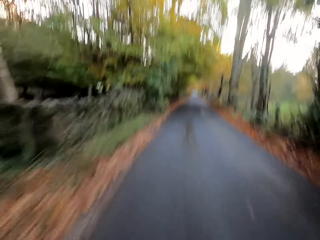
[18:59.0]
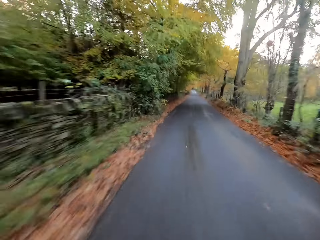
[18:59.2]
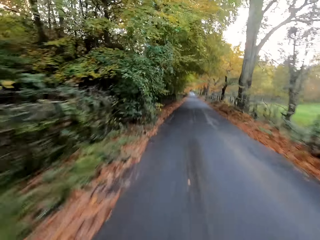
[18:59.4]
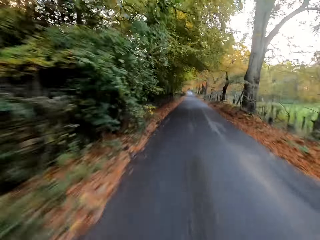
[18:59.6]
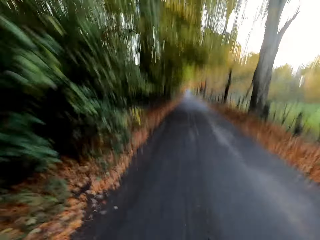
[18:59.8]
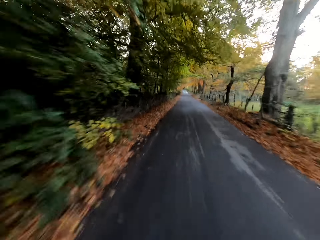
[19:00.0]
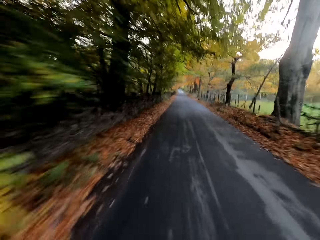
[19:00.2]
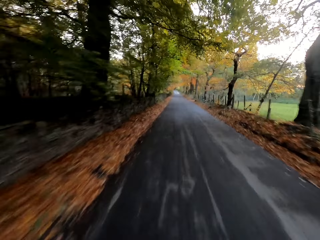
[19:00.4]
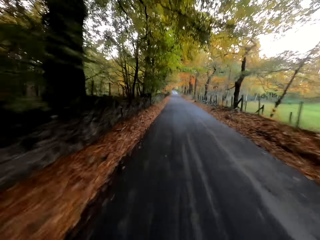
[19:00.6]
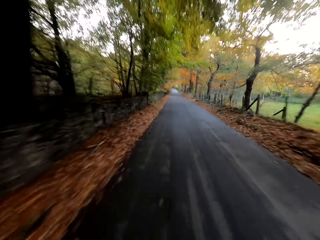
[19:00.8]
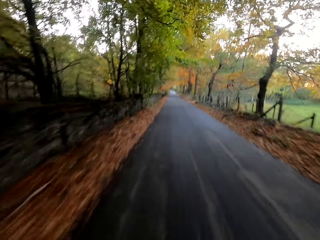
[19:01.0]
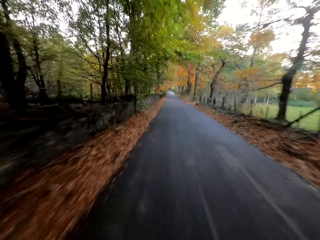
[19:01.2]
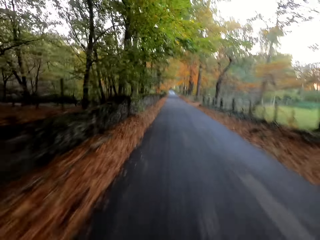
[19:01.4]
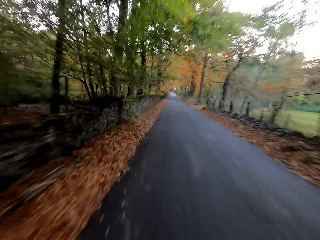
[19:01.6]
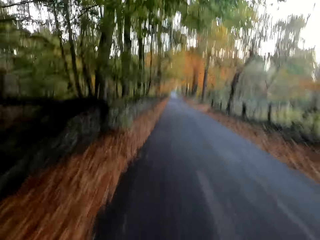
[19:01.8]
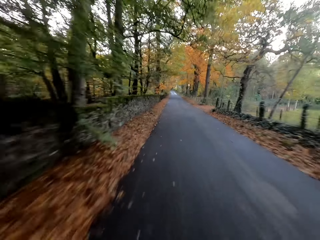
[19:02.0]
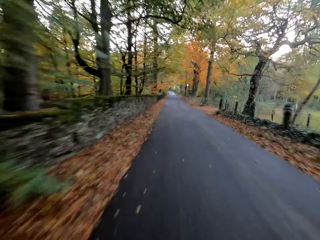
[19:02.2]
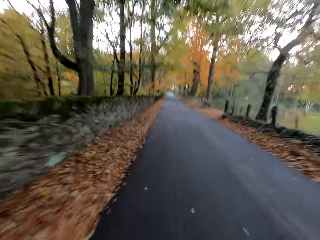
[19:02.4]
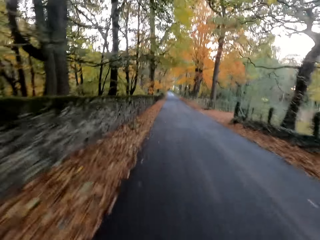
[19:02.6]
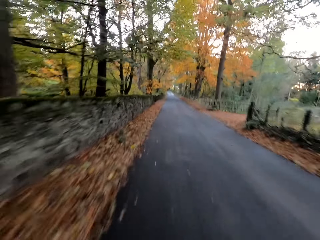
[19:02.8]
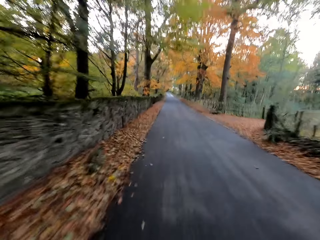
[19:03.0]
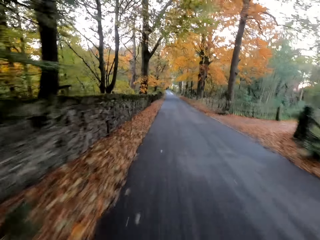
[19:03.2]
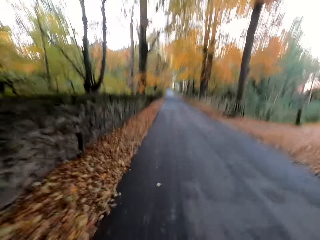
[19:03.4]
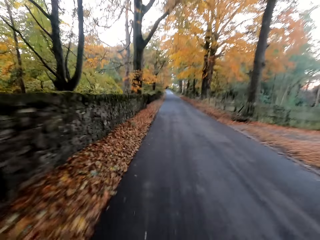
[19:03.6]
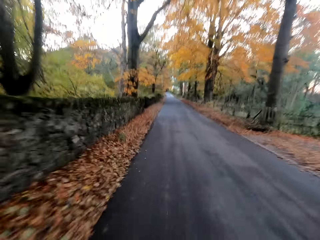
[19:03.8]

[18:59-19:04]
The camera wearer rides the bicycle on the road.

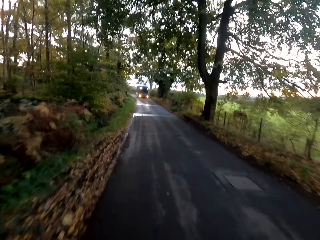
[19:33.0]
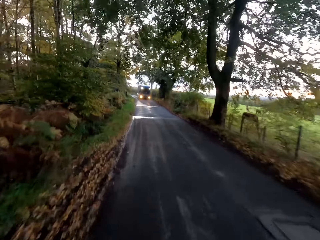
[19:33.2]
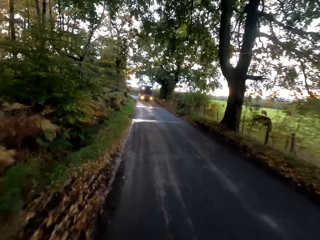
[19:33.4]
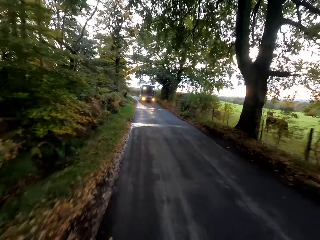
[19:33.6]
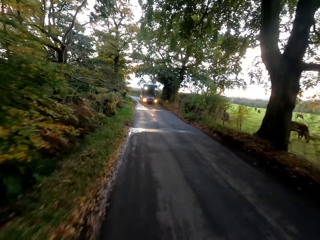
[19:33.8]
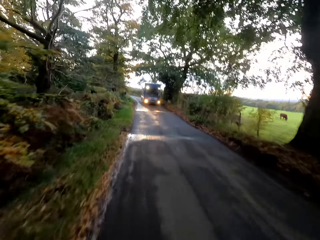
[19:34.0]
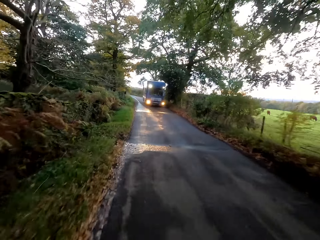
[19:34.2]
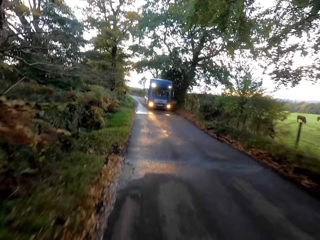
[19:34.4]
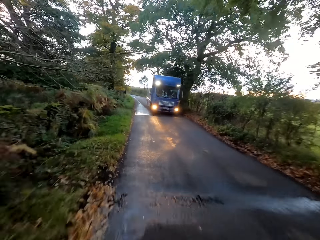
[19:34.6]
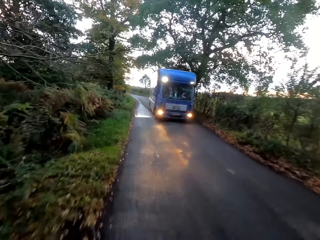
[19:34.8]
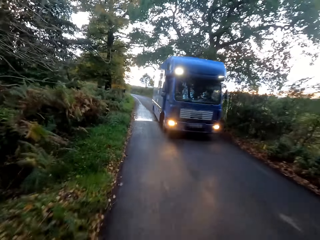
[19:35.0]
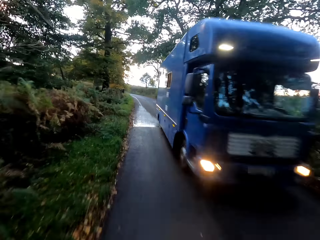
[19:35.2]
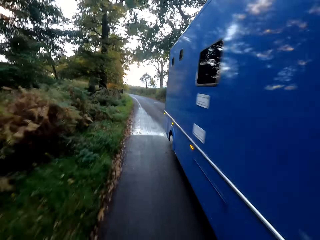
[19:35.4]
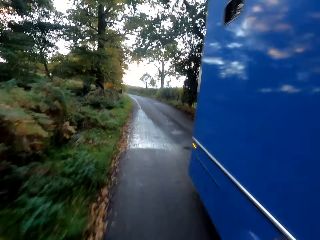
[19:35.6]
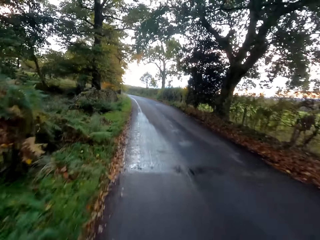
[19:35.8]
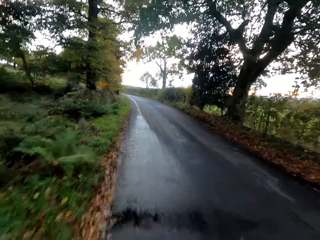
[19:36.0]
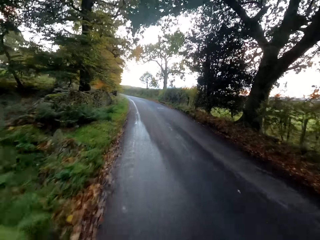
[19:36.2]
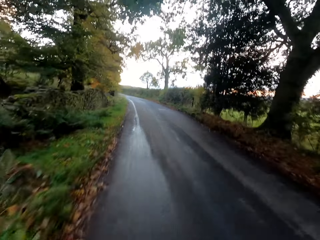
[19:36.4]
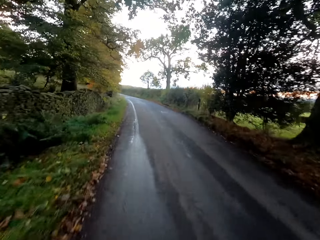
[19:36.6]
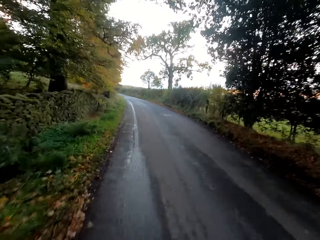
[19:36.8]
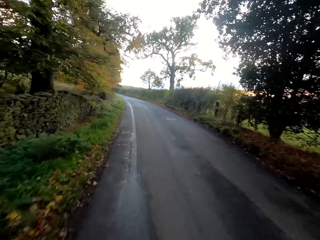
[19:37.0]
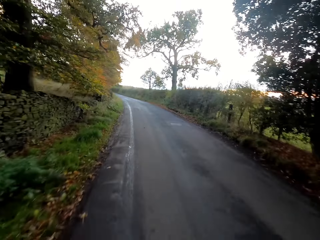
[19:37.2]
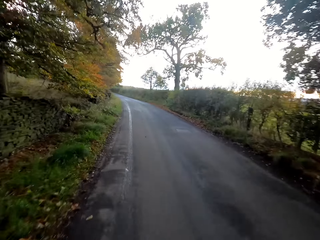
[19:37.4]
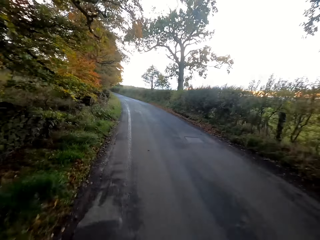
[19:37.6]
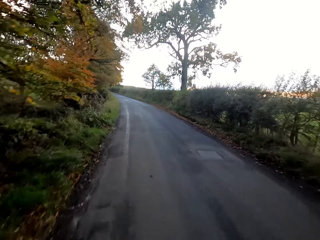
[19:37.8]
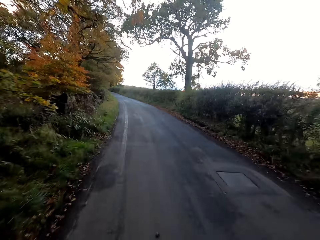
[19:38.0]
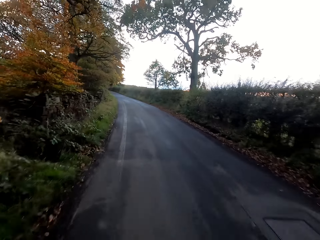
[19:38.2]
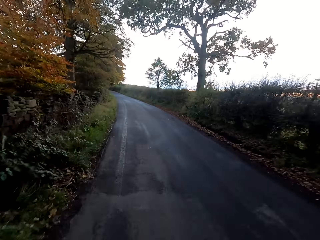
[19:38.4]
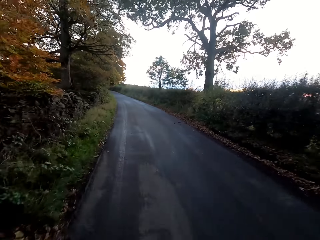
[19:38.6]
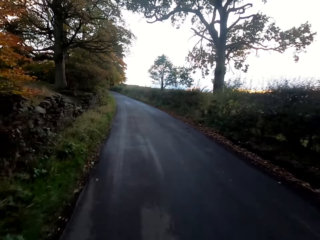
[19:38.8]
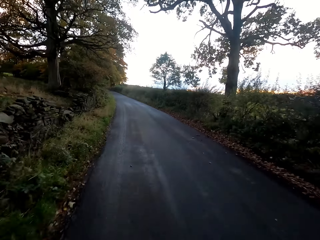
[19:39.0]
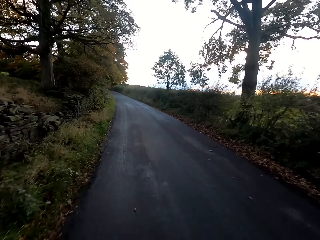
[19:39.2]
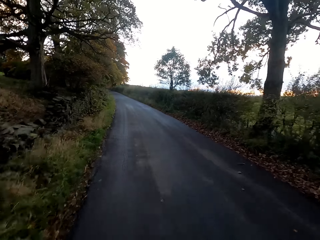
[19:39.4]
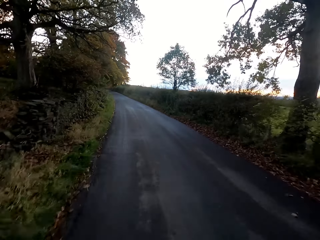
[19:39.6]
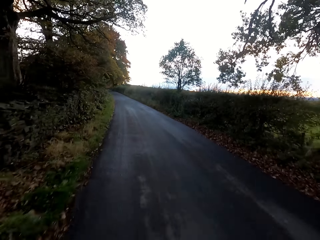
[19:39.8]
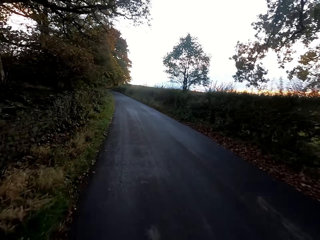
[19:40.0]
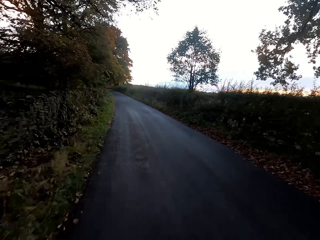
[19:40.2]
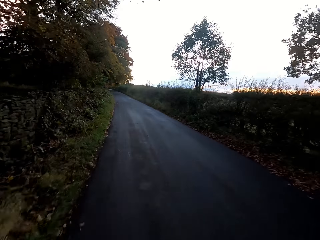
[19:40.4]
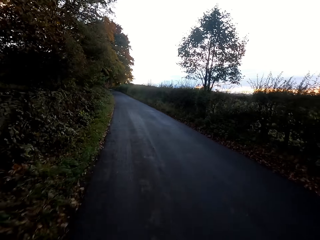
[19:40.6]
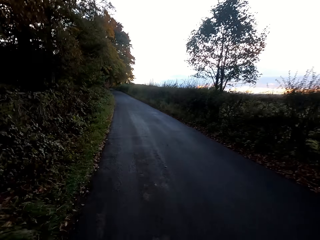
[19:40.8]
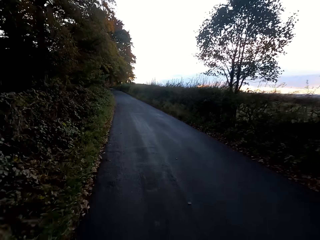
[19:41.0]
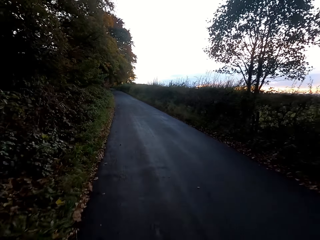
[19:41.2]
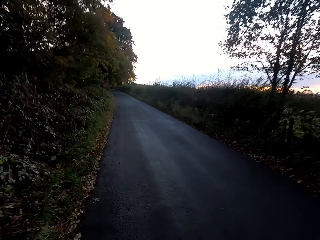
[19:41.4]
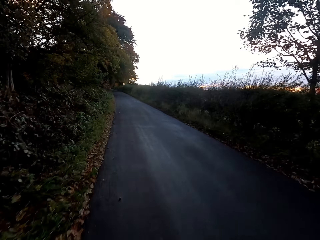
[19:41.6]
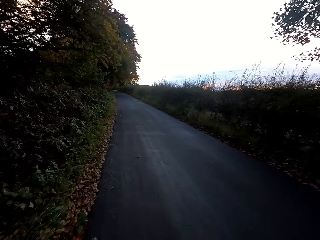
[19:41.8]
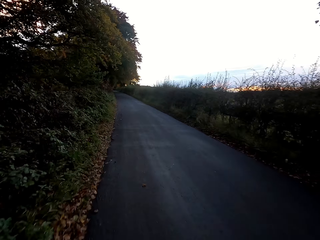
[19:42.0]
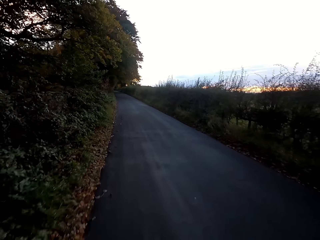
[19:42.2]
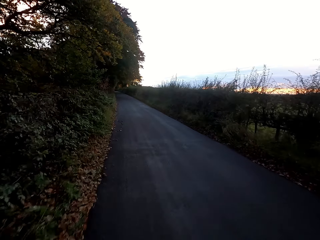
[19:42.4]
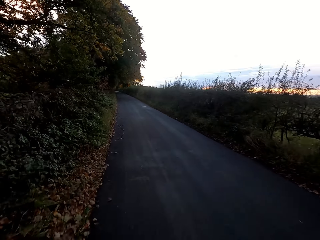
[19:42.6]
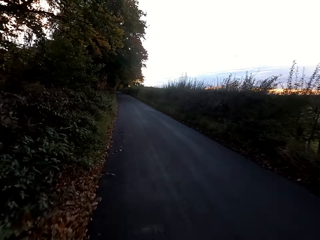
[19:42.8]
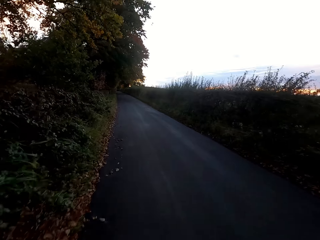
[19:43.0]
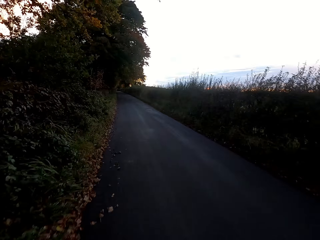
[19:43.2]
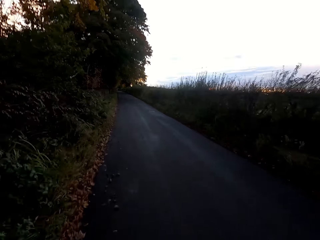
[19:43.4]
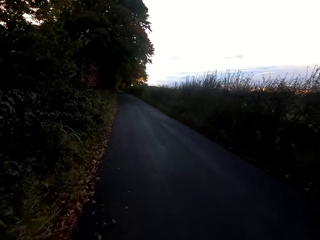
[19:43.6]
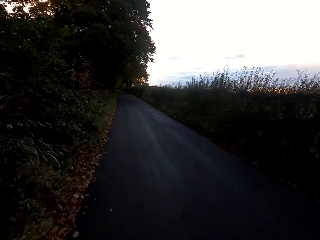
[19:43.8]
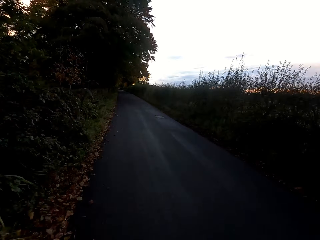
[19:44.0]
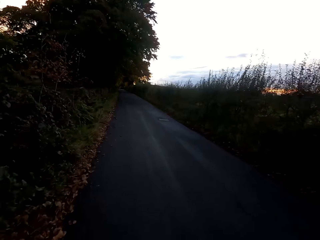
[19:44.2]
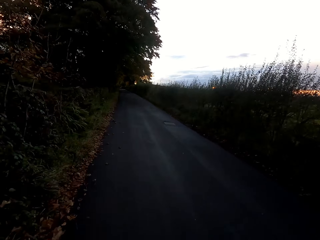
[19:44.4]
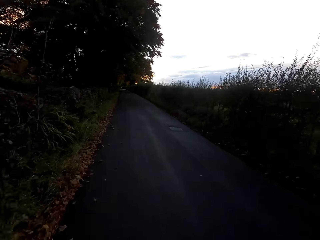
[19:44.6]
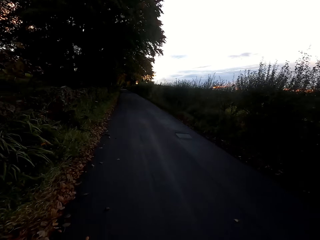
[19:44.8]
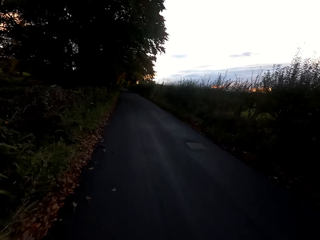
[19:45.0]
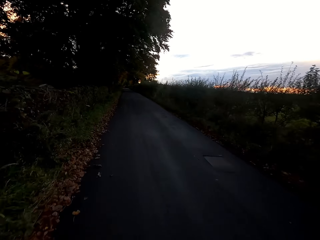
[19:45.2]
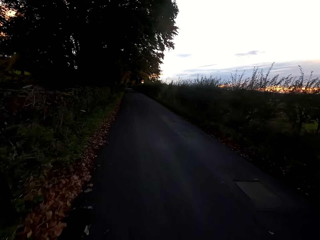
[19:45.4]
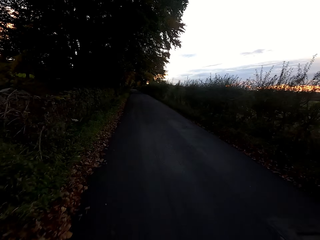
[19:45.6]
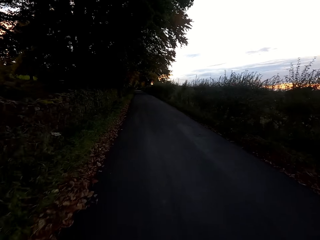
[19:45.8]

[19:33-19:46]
The camera wearer rides the bicycle past a truck on the road. They turn the bicycle to the left at a road curve. They ride the bicycle on the road.

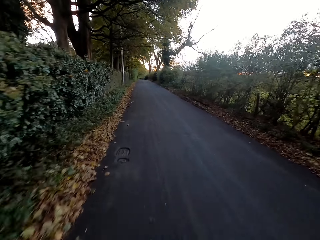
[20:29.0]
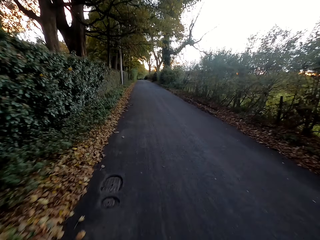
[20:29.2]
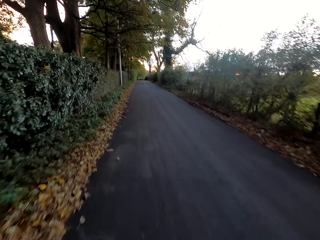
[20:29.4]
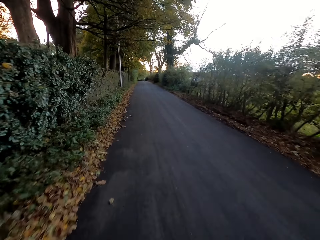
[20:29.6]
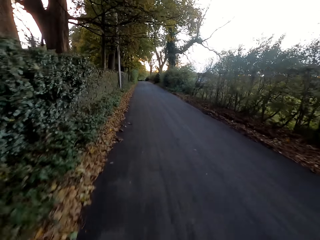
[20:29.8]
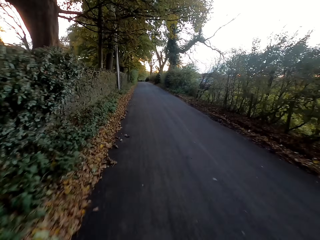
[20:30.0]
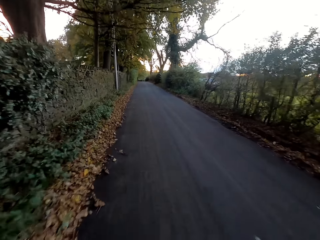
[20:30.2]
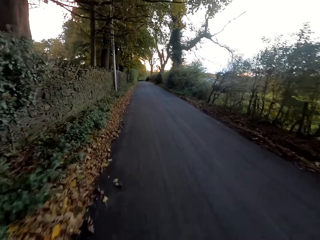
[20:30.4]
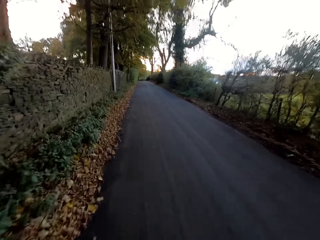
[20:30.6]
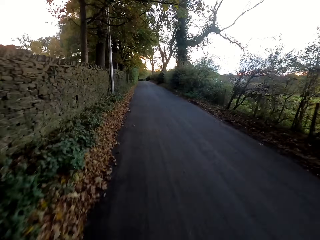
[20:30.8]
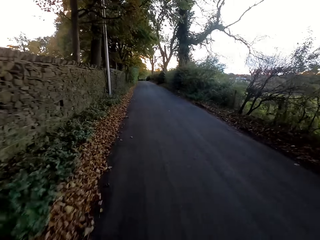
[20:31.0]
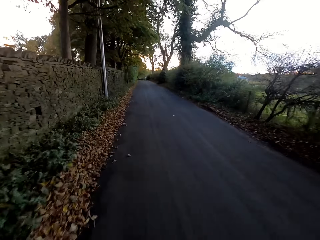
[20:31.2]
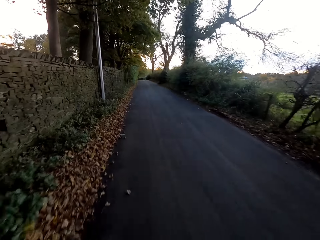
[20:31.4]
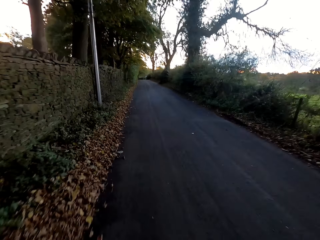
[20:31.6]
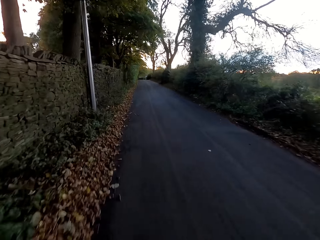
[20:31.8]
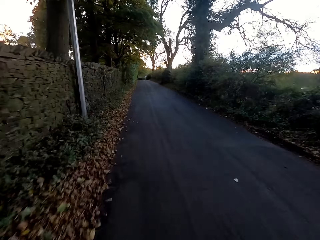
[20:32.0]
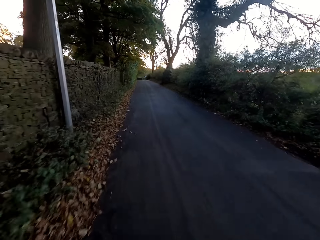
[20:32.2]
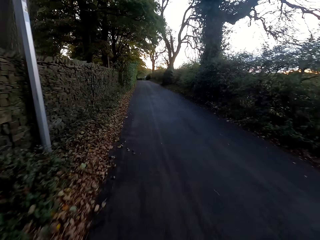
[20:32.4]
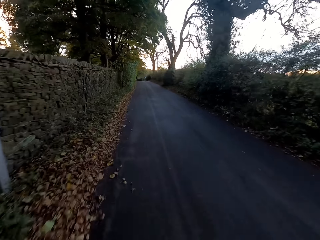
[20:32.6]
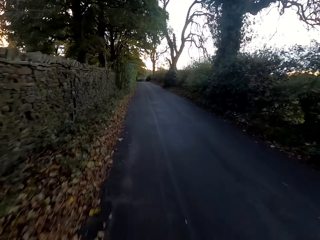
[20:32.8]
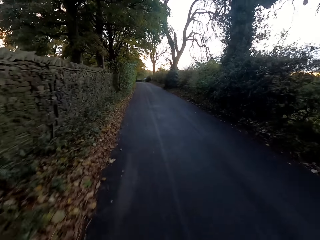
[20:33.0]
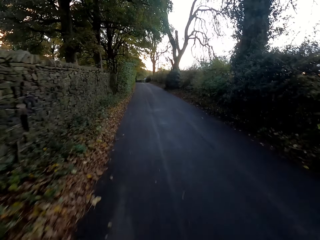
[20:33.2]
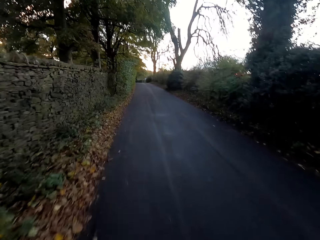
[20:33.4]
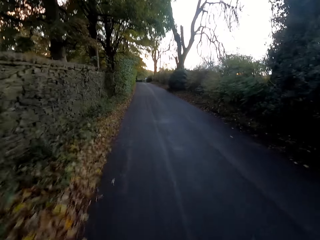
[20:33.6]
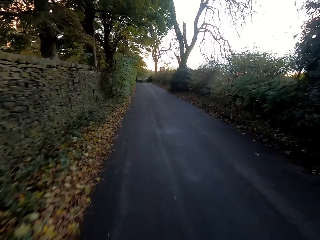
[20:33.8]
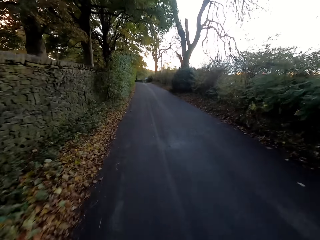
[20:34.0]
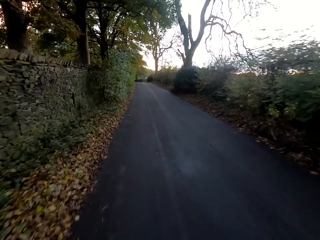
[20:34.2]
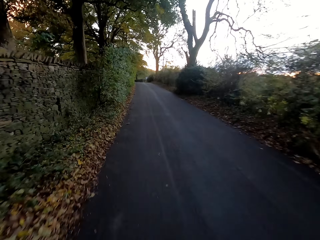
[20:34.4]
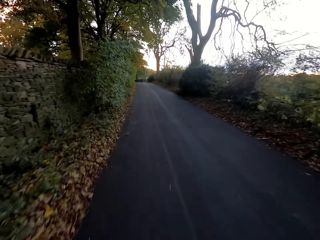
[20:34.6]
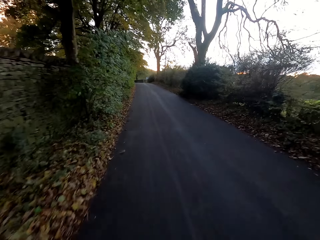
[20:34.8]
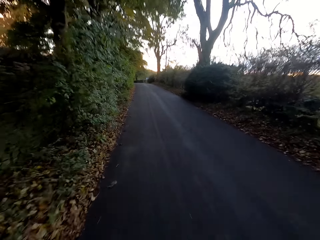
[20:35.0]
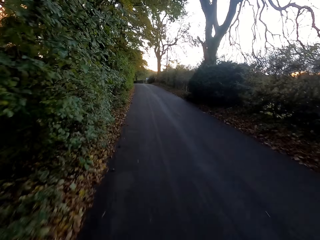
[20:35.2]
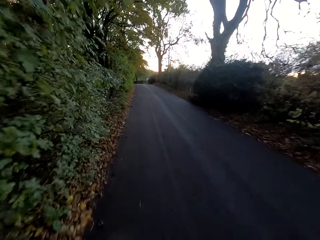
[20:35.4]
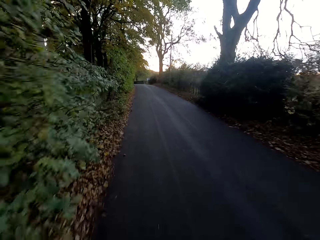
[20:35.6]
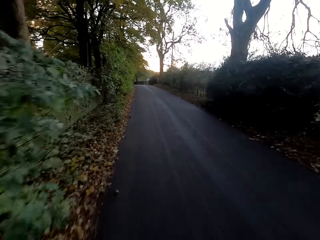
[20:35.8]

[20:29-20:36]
The camera wearer rides the bicycle on the road.
